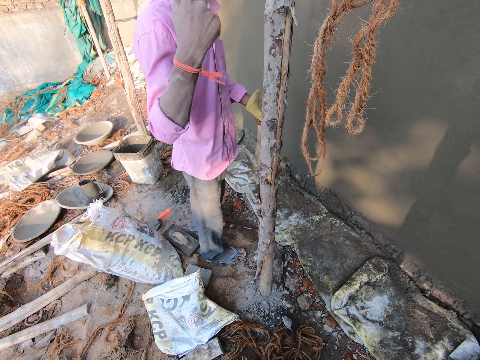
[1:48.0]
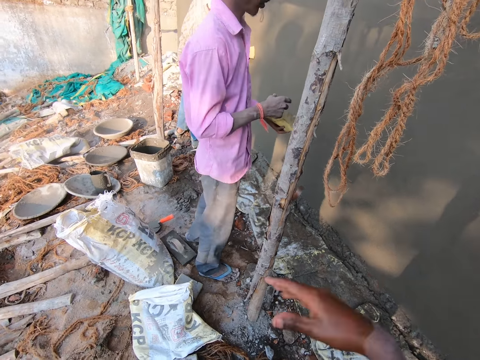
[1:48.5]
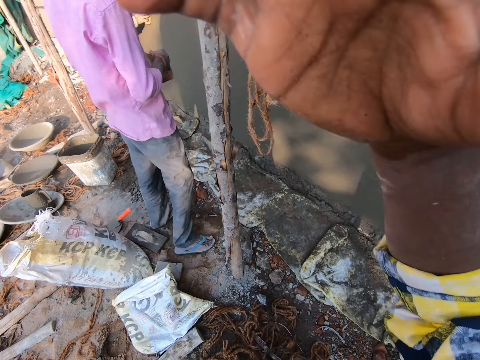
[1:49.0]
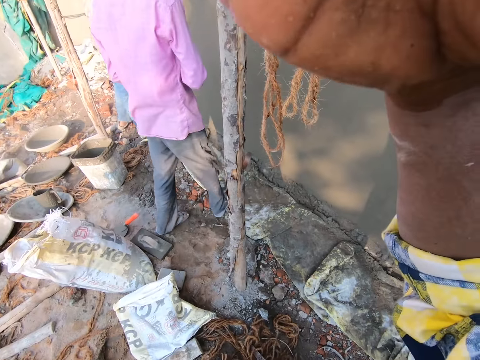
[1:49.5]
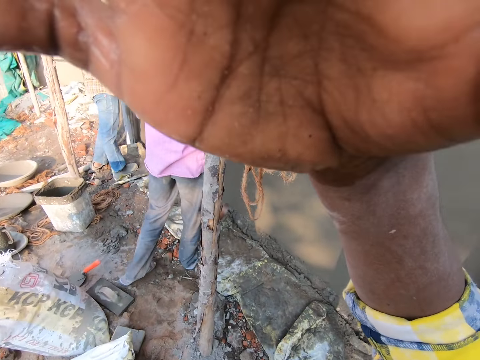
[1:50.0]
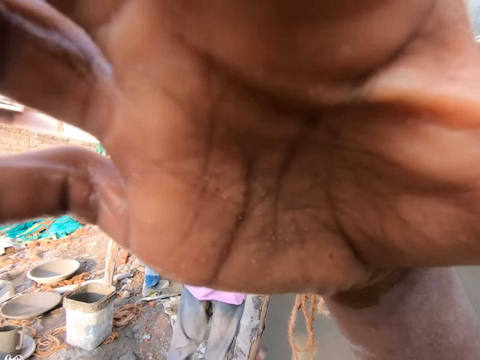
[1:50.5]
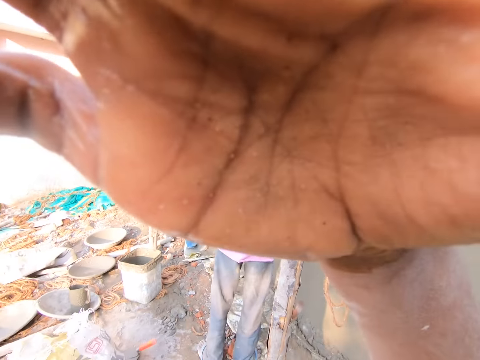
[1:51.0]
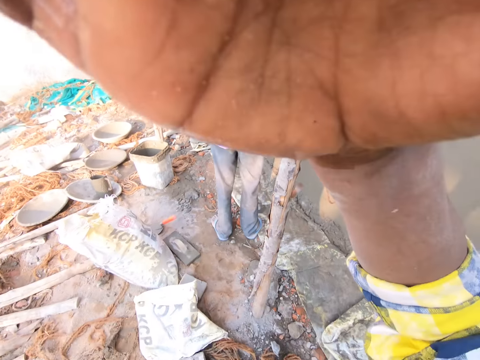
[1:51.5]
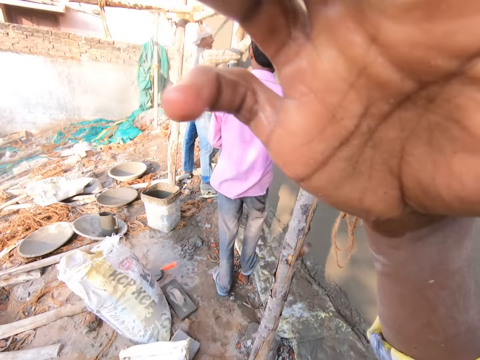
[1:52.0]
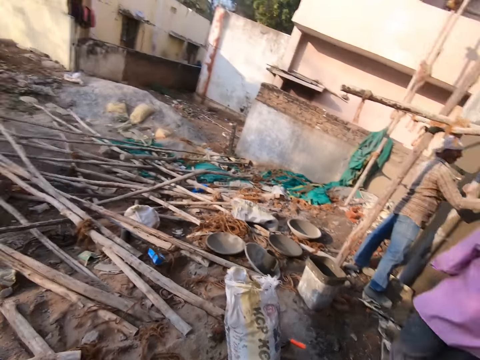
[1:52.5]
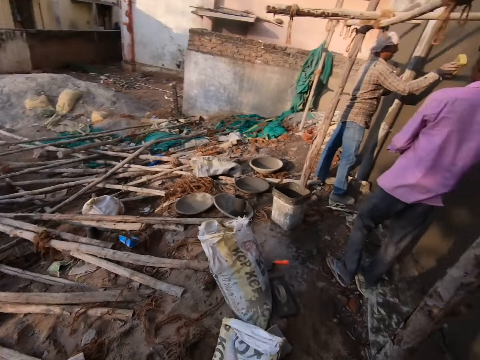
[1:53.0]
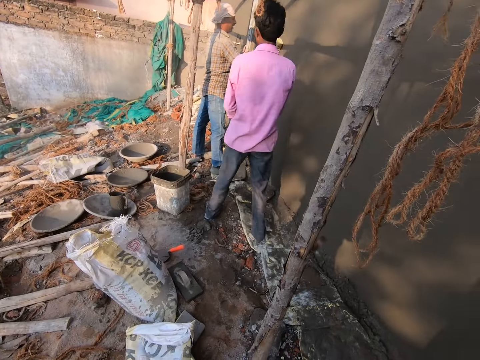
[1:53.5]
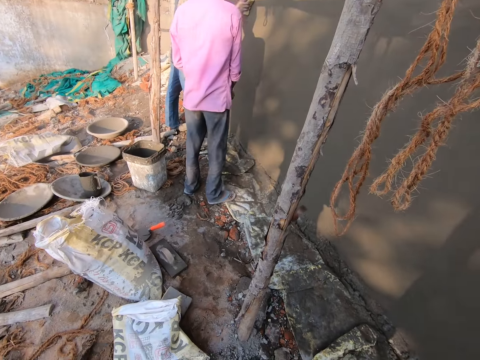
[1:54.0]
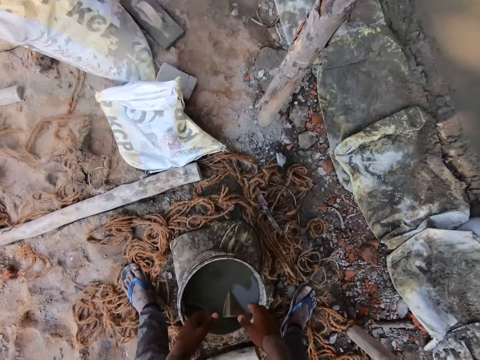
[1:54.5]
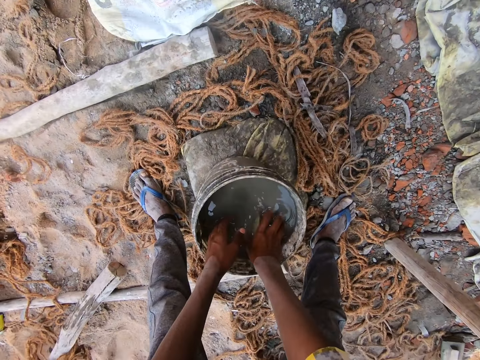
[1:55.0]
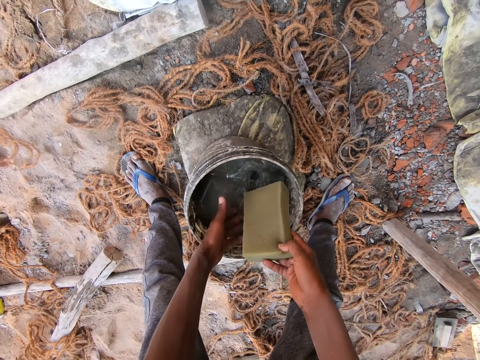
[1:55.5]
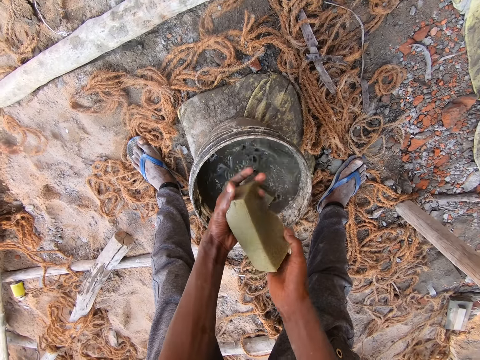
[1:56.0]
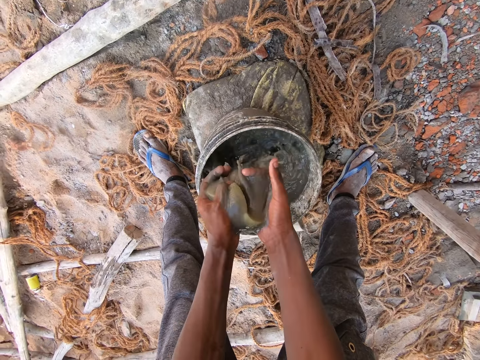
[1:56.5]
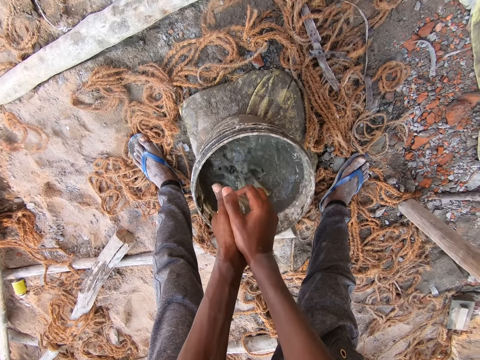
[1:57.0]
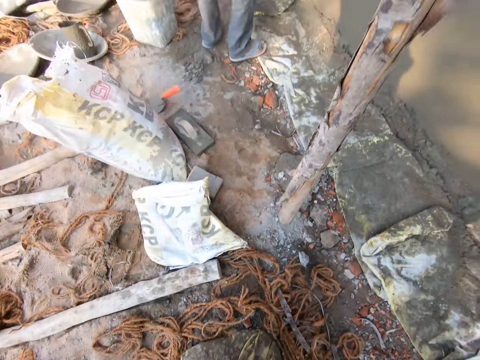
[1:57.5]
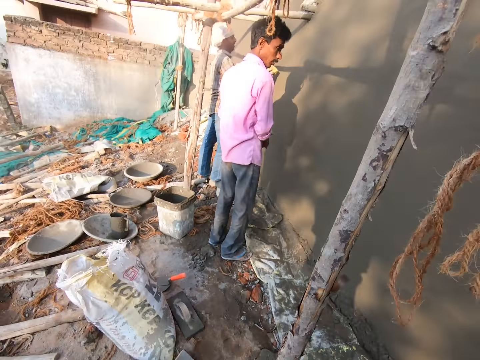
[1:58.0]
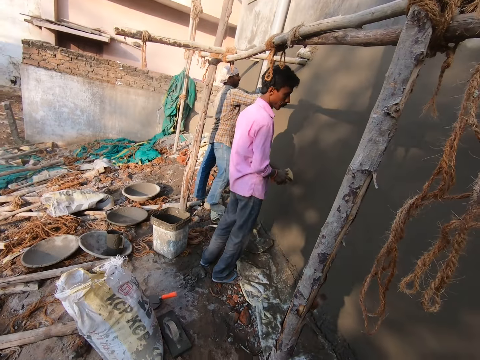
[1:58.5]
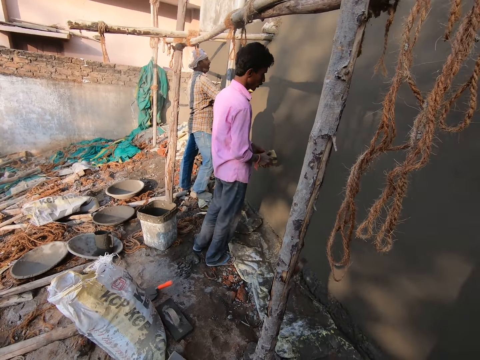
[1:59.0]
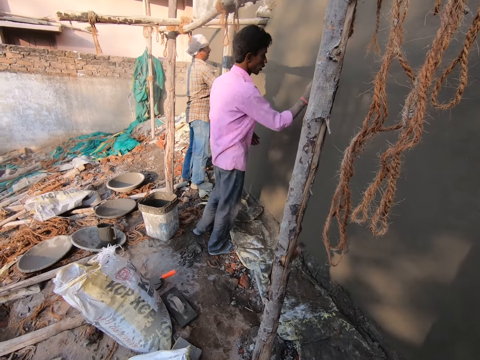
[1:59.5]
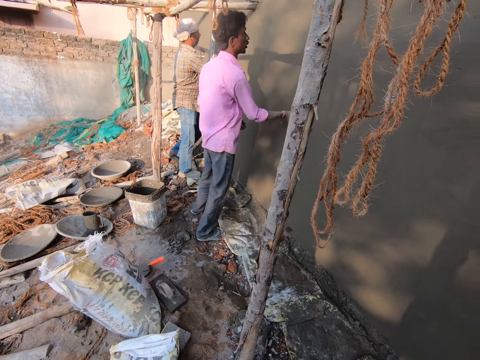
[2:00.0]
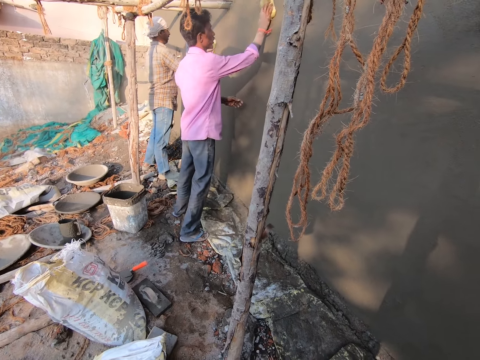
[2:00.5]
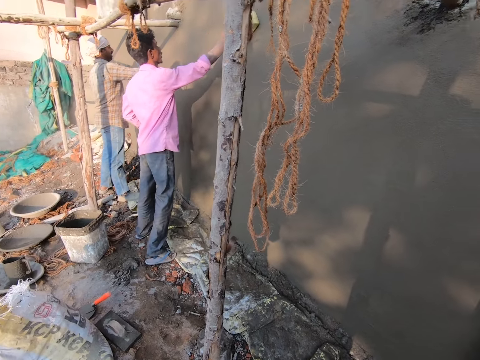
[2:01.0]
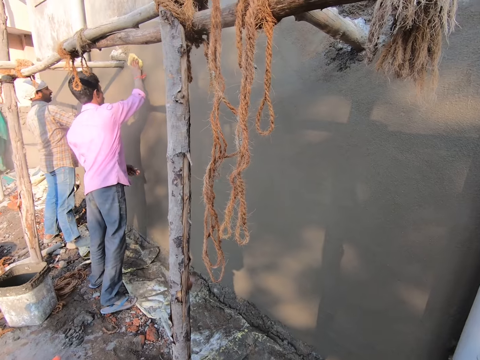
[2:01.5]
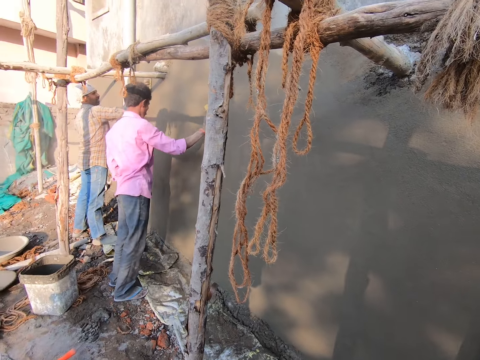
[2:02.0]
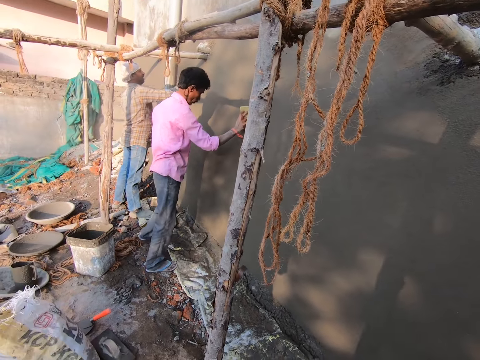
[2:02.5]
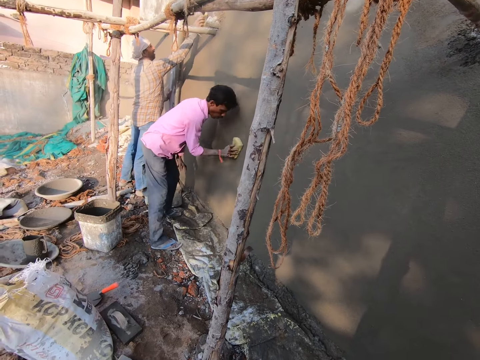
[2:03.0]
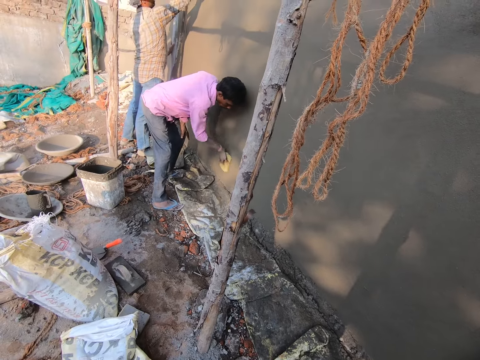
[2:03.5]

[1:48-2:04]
The camera wearer raises his hand. He adjusts the camera. He touches the camera with his right hand. He picks up the foam or sponge in the bucket of water with both hands. He squeezes the foam with both hands. A man rubs the foam on the wall with the foam in his right hand. Another man rubs the foam on the wall with the foam in his right hand.

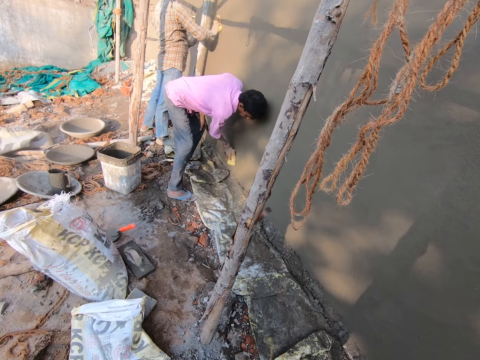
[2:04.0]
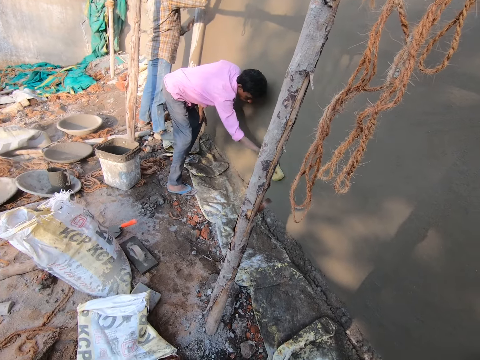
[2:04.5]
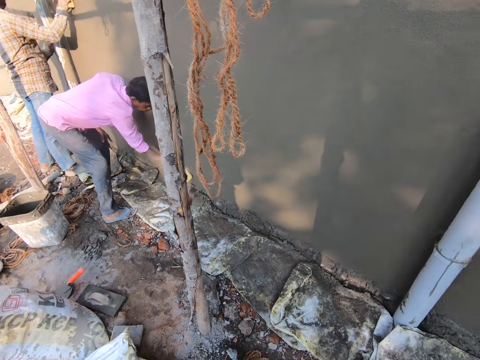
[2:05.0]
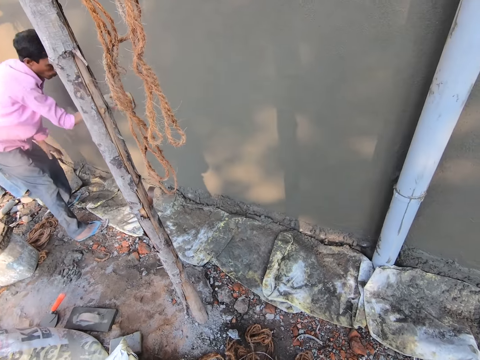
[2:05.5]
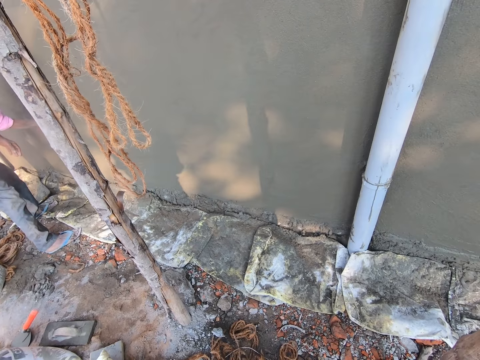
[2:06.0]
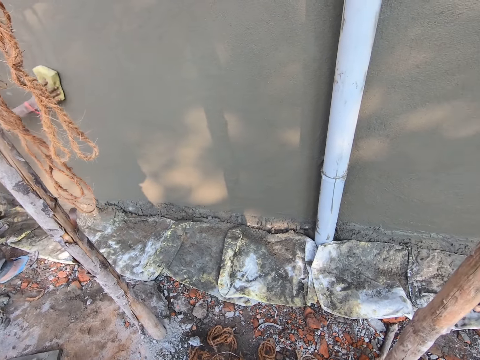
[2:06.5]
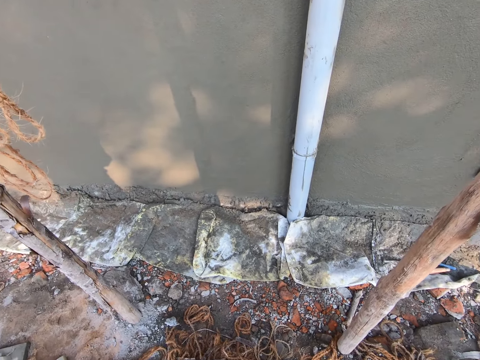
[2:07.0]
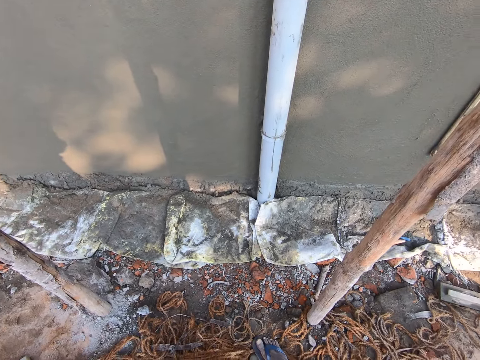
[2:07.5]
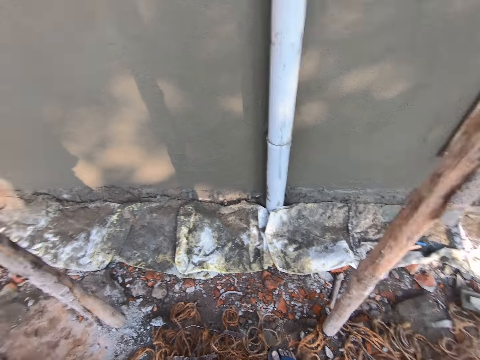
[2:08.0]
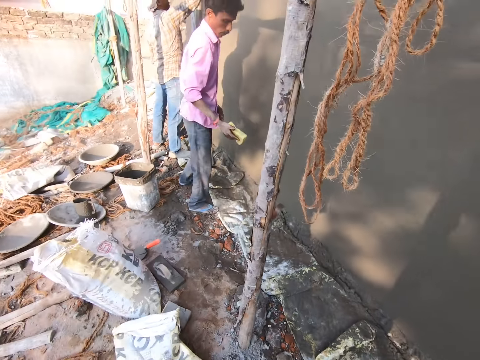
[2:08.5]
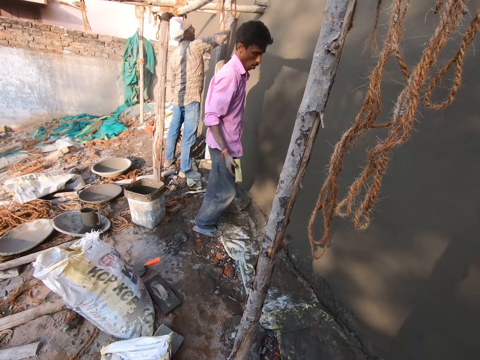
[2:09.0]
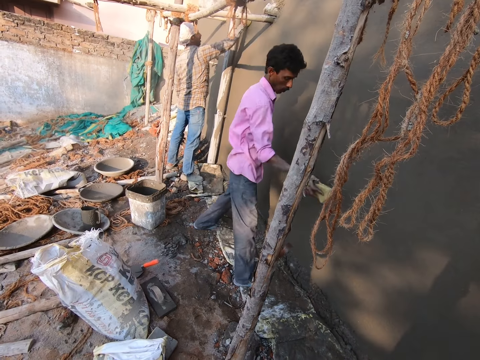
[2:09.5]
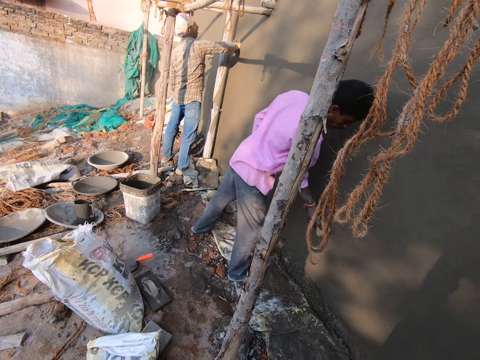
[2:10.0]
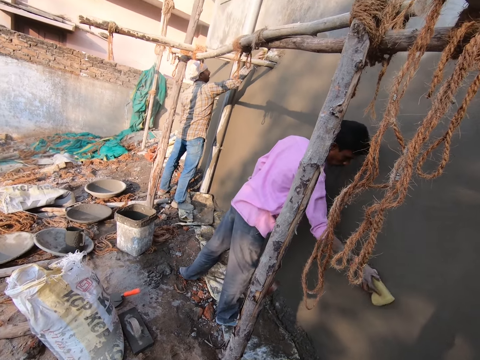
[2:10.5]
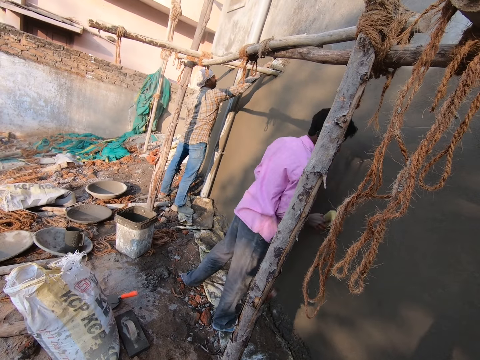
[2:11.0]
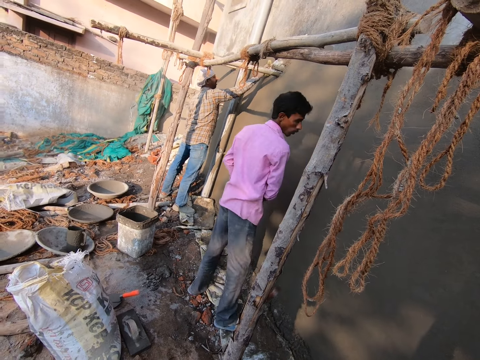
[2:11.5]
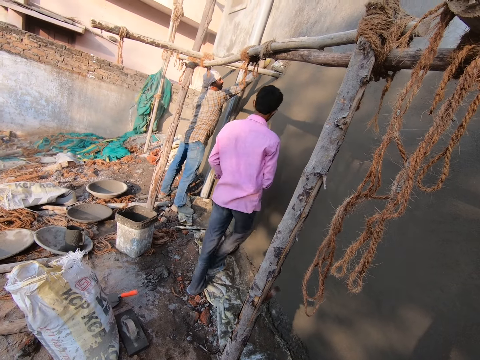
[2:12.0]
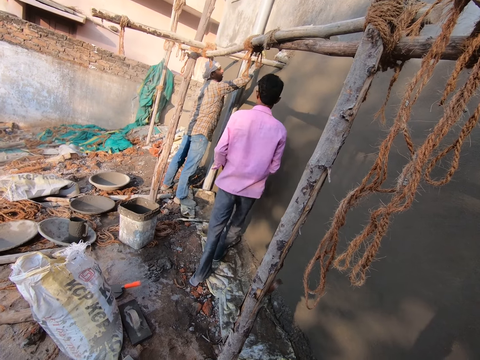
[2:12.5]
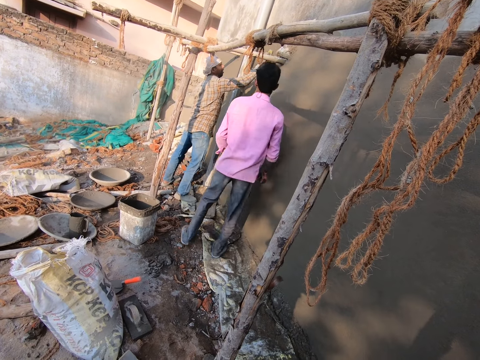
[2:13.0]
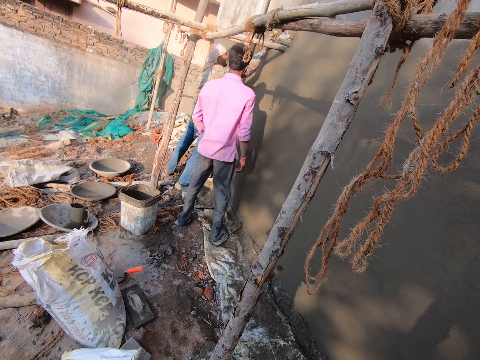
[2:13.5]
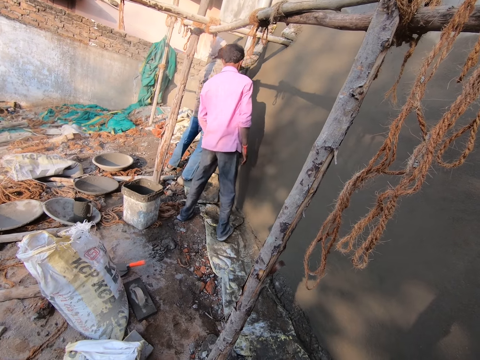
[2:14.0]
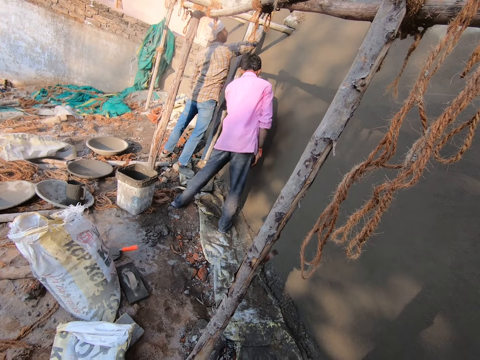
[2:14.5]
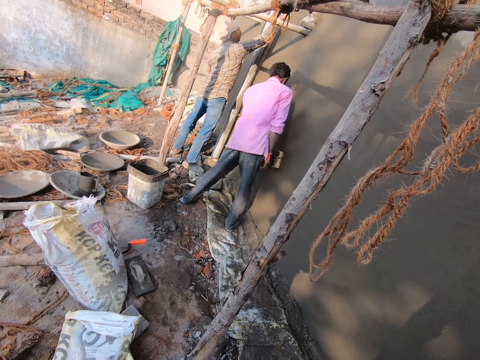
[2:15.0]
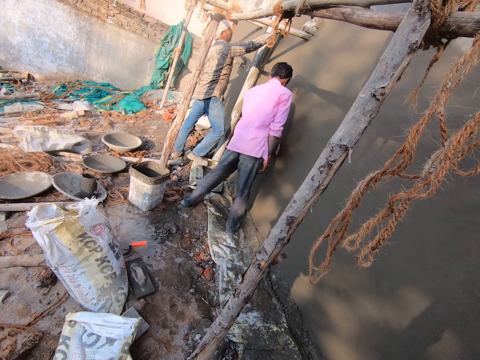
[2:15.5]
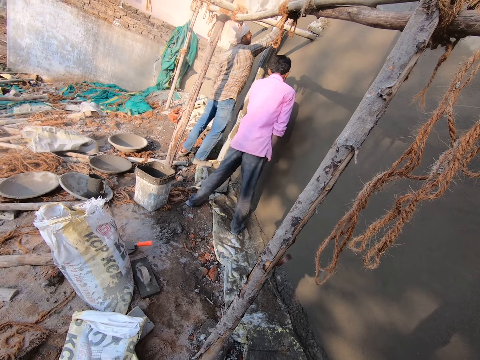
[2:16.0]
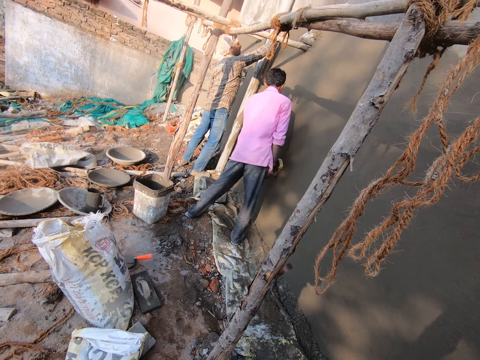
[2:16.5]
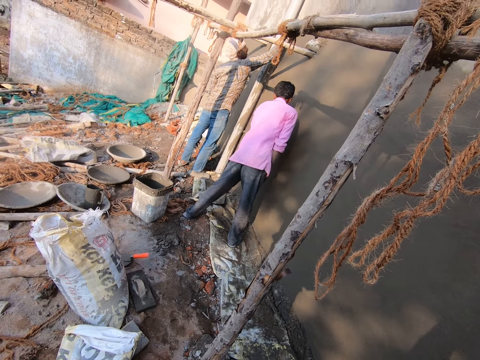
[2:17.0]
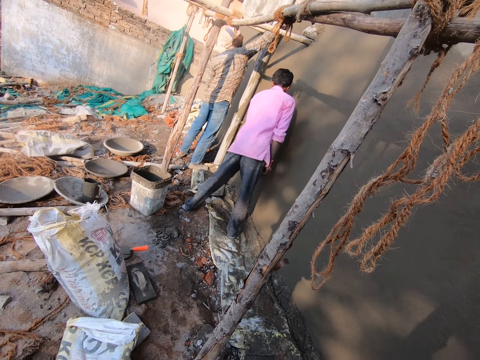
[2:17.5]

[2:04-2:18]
The man smoothens the plaster with the sponge. The man rubs the foam on the wall with the foam in his right hand. The man passes the foam to his left hand from his right hand, and rubs the foam on the wall with the foam in his left hand.
